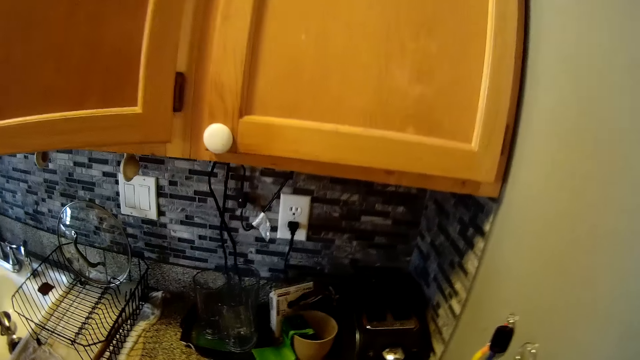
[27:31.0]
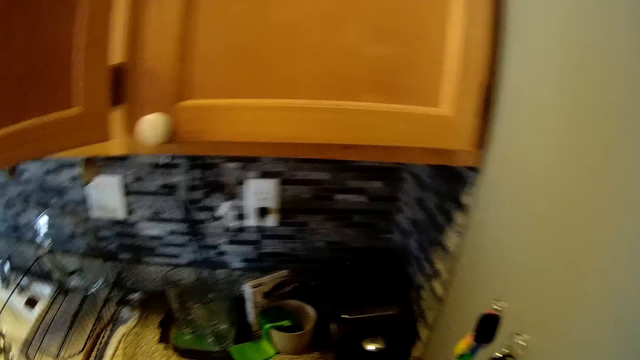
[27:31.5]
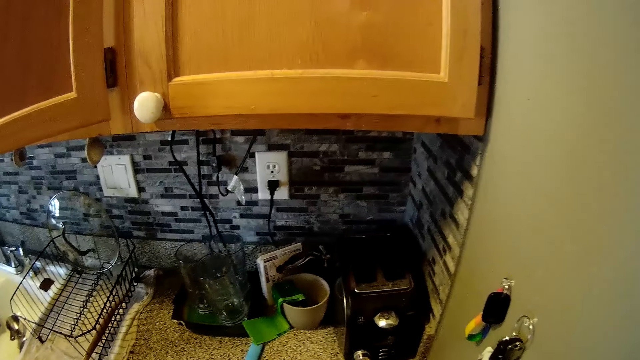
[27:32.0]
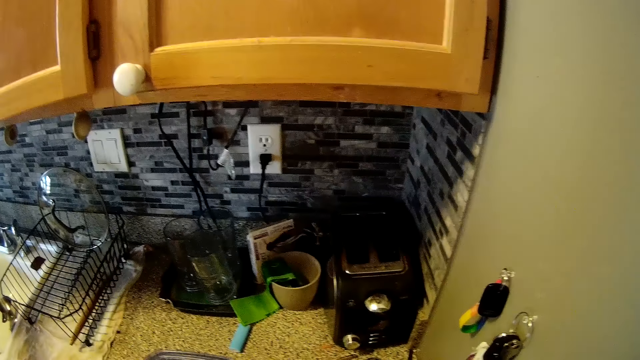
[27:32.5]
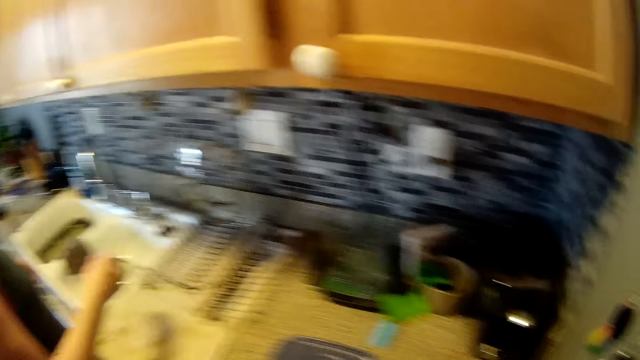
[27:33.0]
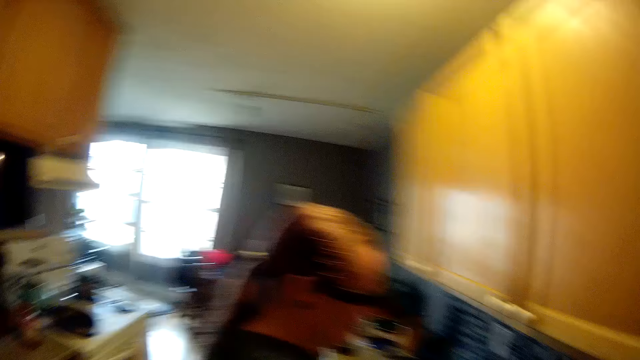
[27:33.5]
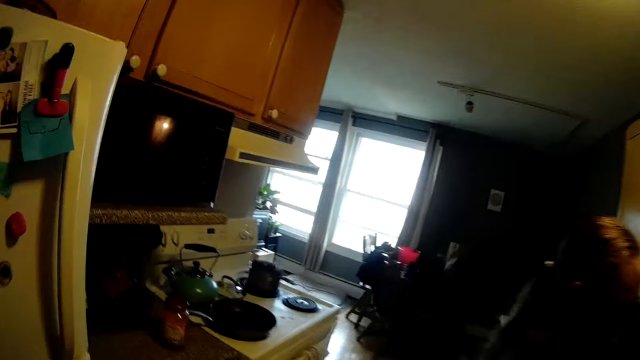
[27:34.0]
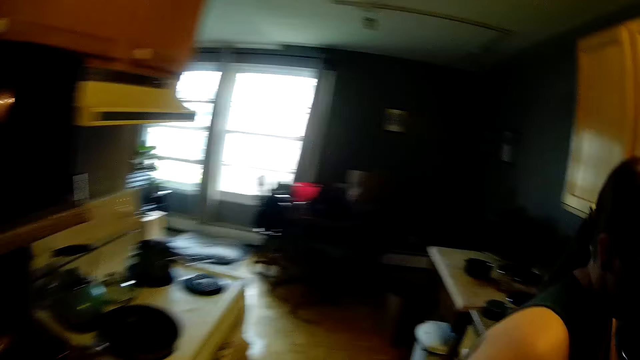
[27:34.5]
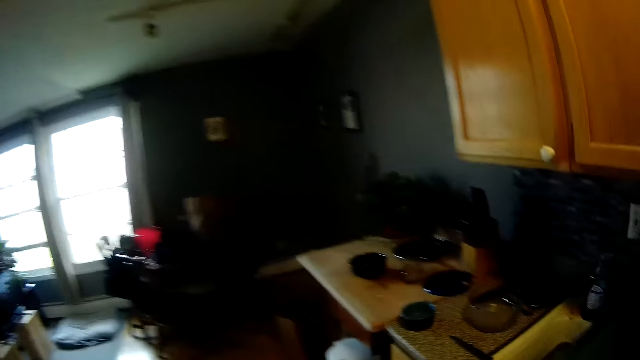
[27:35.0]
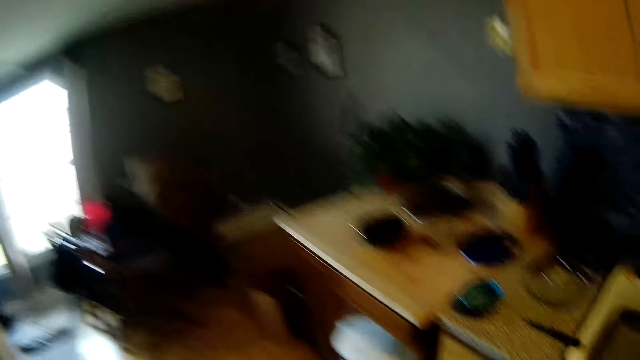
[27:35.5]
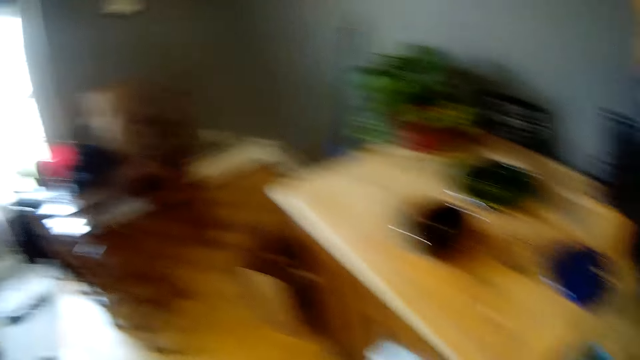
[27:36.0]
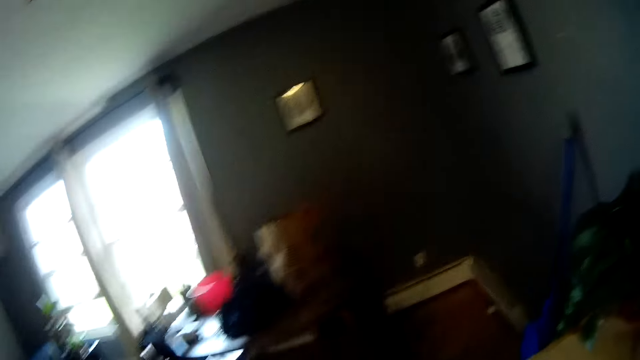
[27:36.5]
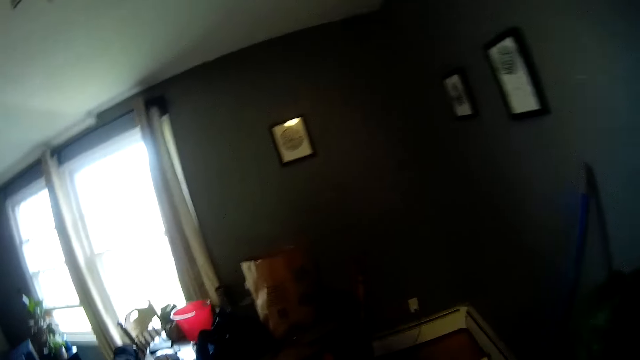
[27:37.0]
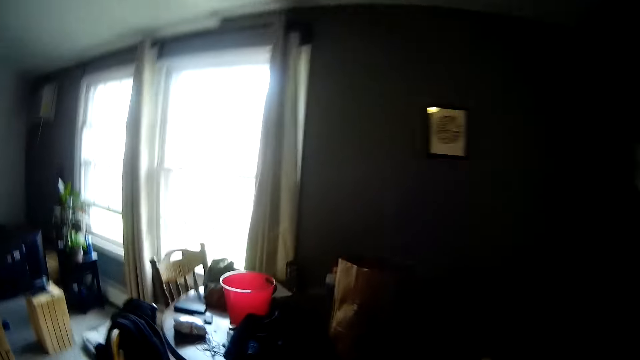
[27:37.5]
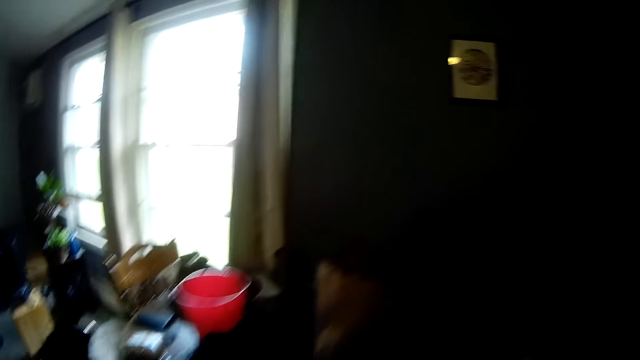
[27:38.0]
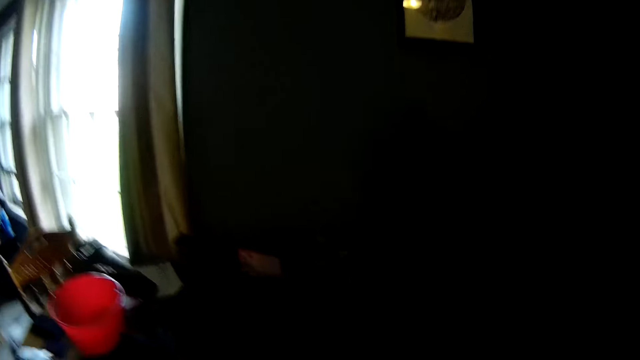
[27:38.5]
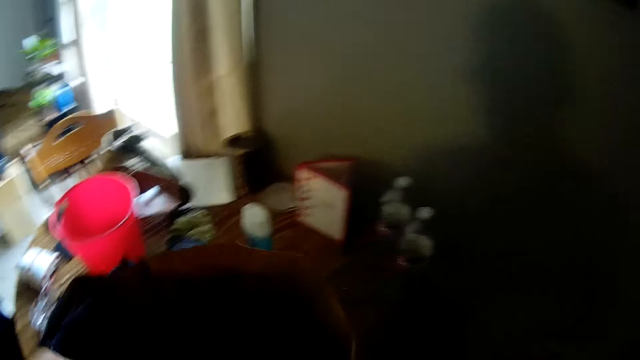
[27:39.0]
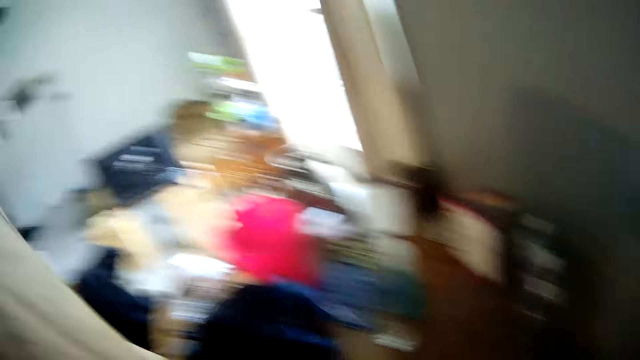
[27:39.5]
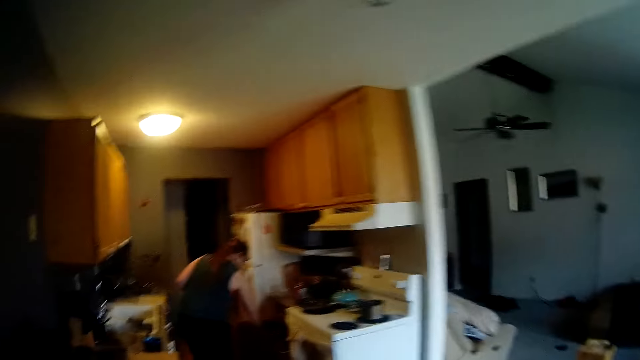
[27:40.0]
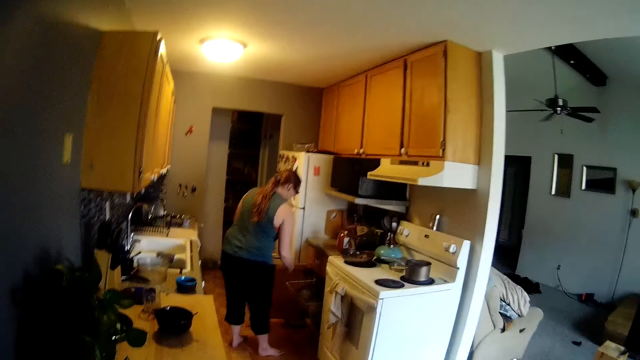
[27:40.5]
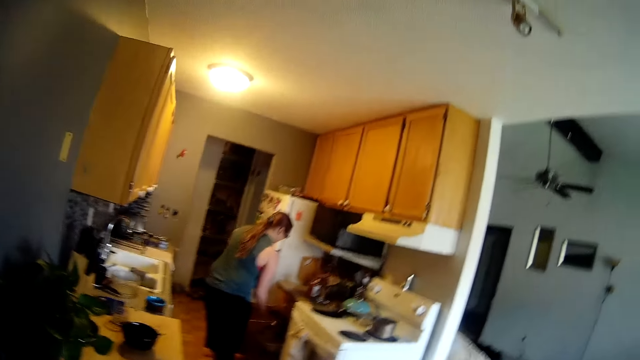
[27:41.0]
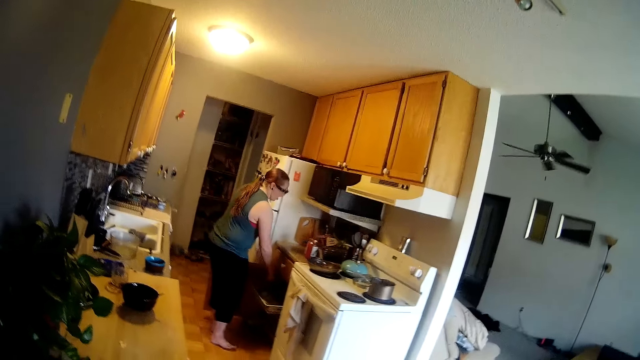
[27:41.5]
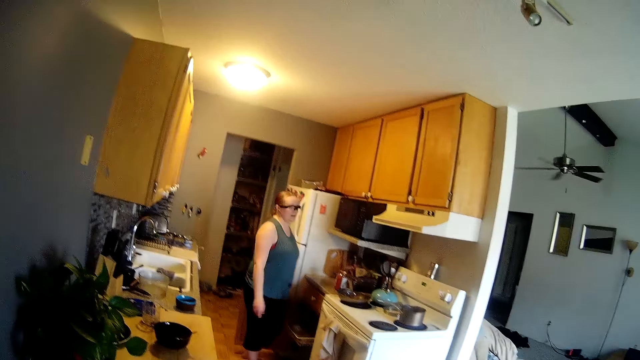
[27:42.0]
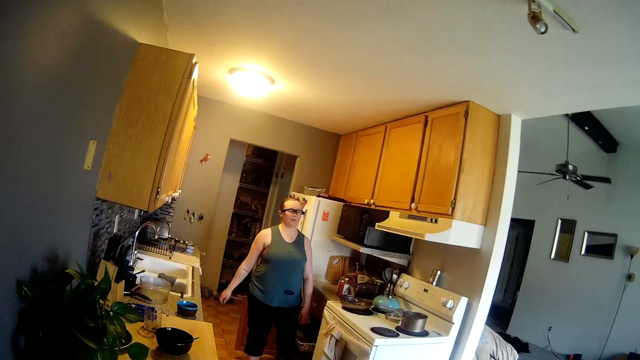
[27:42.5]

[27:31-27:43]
A woman moves her hand over the countertop. The camera wearer walks beside the woman. He walks towards the table and picks up the shopping bag. He carries a paper bag on the table with his left hand. He looks at the woman. The woman throws trash in her right hand into the trash can in the kitchen.

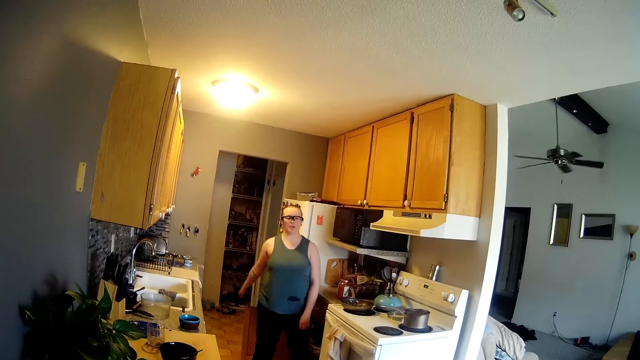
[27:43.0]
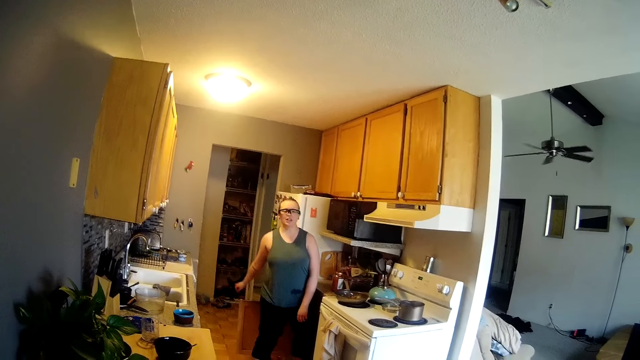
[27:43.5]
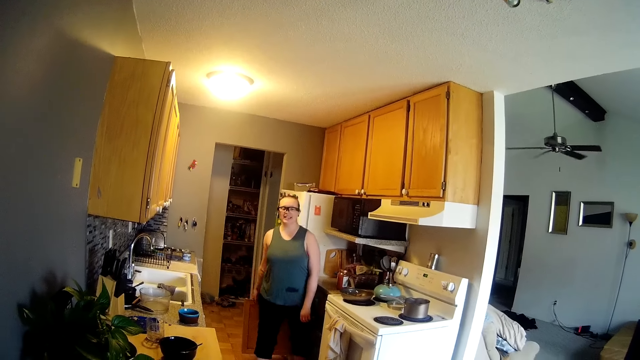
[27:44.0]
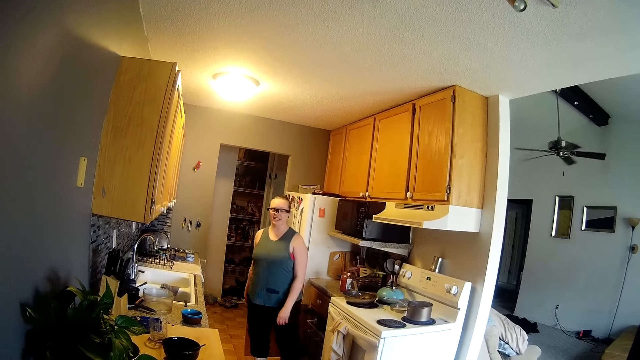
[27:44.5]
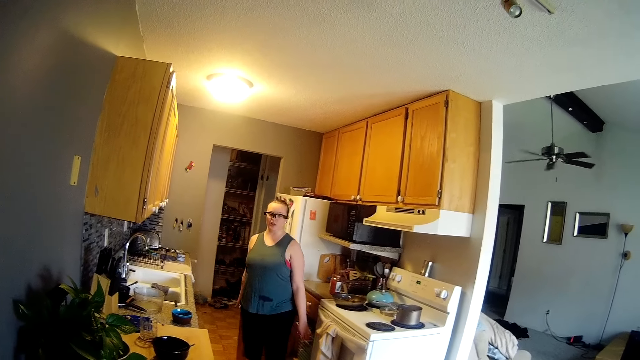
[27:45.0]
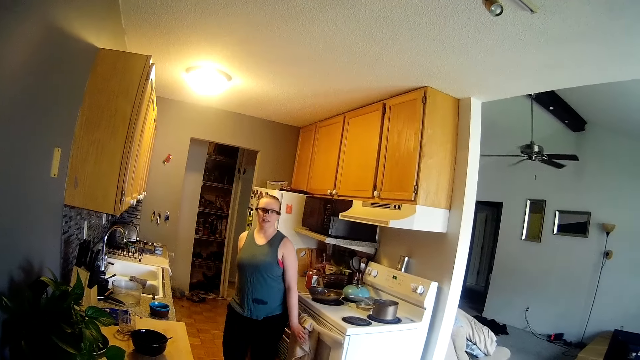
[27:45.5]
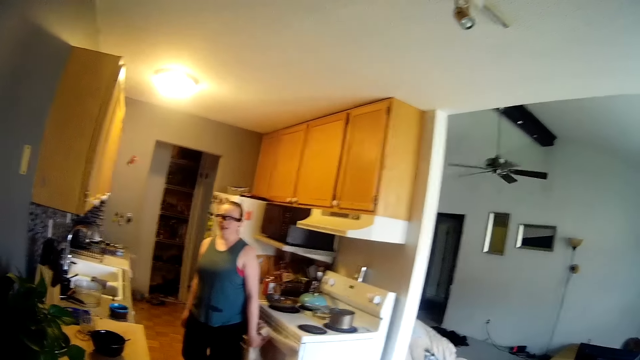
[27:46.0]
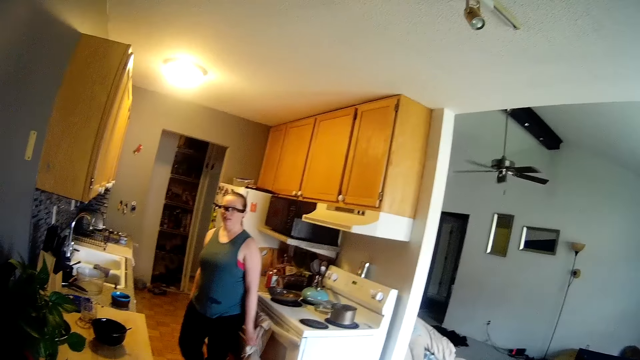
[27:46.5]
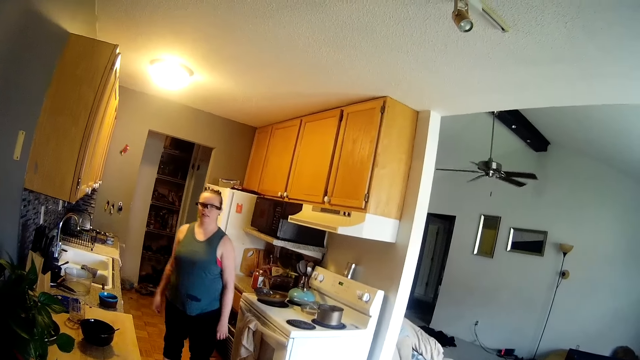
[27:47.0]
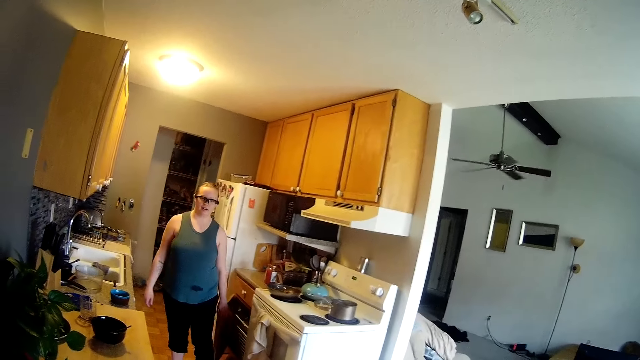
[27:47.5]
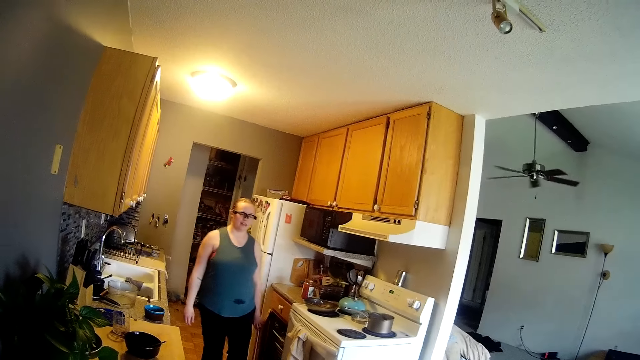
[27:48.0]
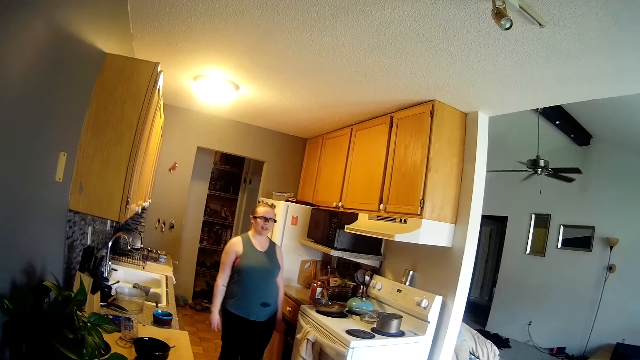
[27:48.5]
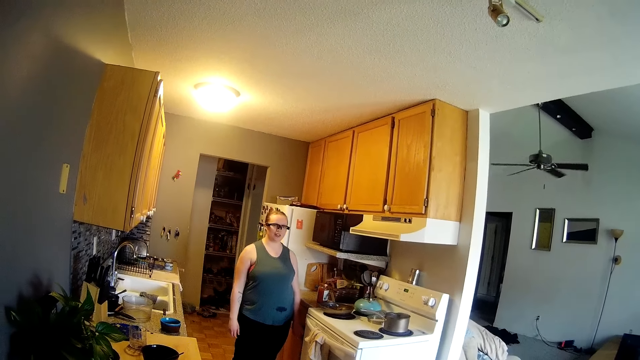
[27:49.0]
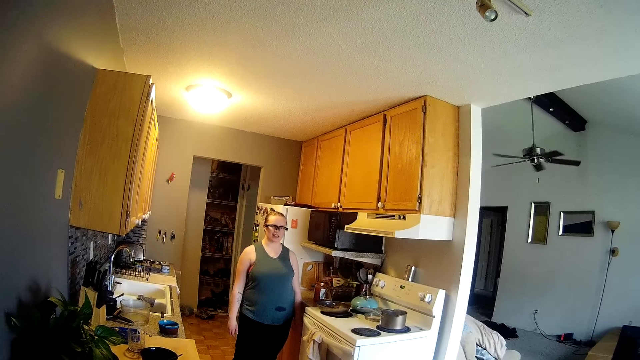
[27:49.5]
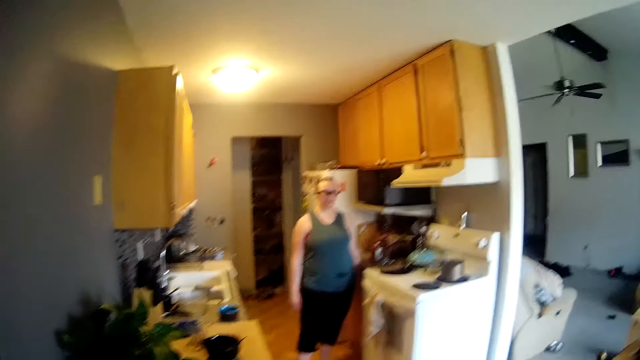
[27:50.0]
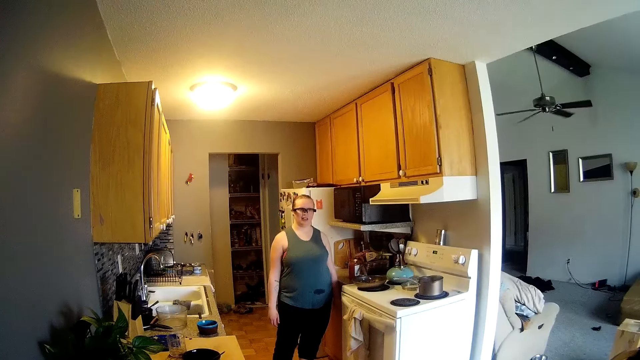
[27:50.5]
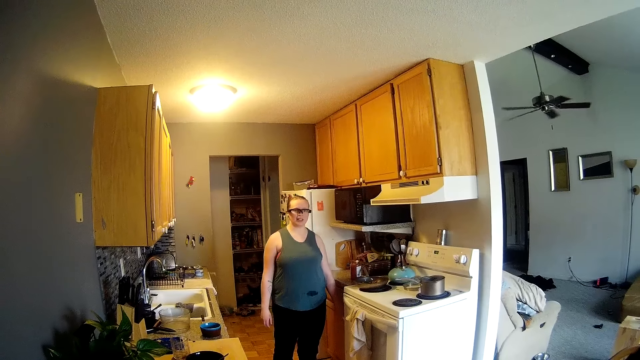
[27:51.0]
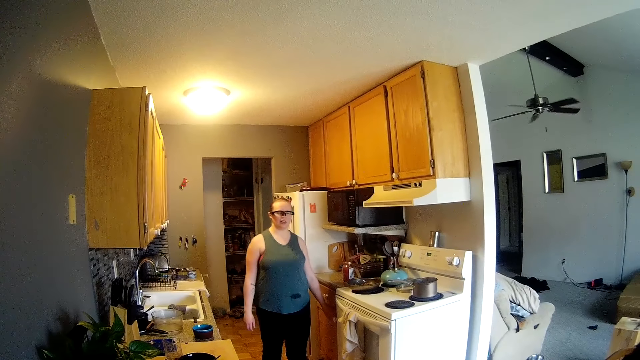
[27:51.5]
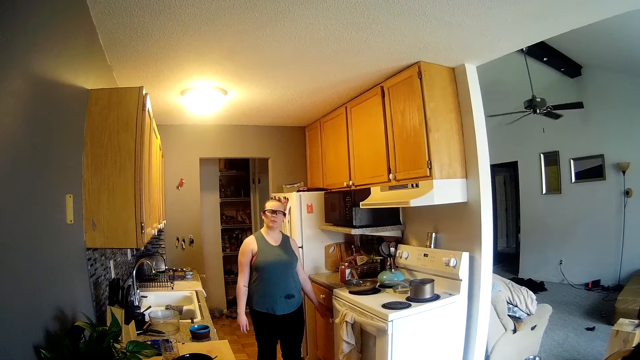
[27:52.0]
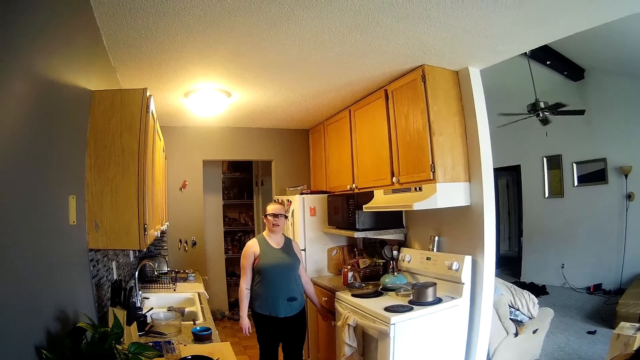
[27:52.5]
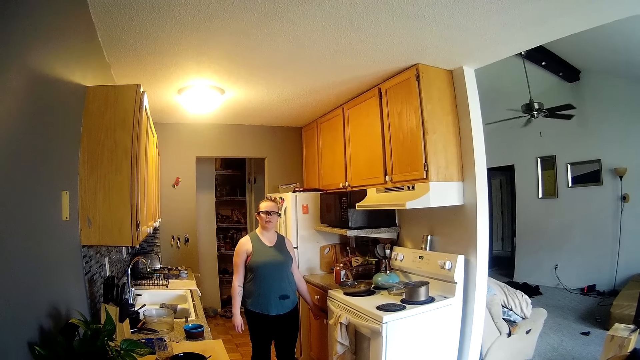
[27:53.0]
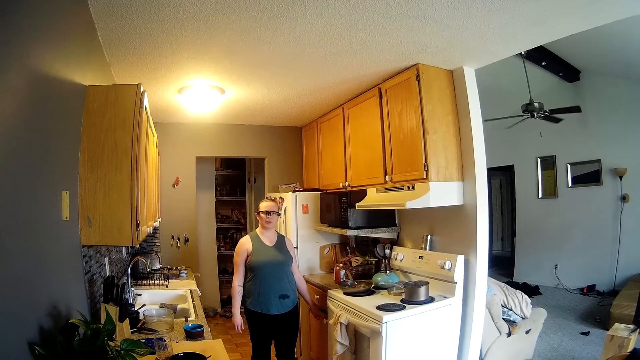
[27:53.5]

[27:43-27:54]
A woman looks at the camera wearer. The woman closes a cabinet door with her right hand, cleans her left hand on a cloth on the cooker, and closes the cabinet door with her left hand.
